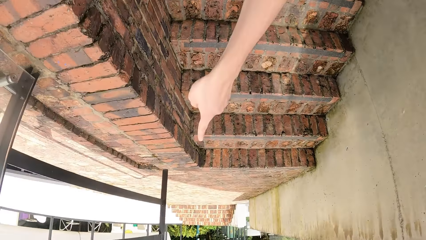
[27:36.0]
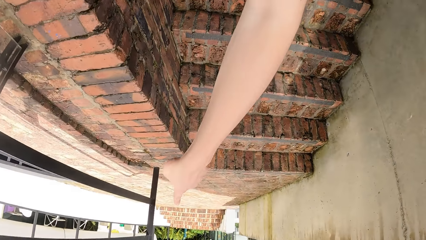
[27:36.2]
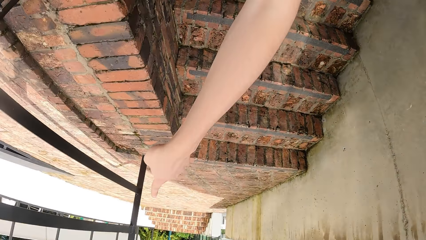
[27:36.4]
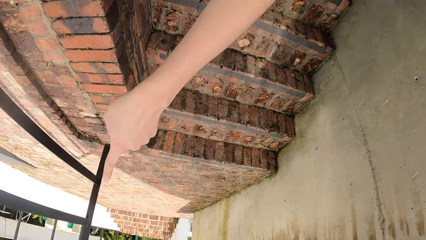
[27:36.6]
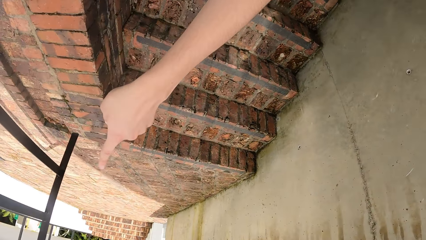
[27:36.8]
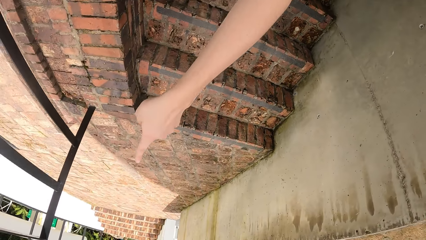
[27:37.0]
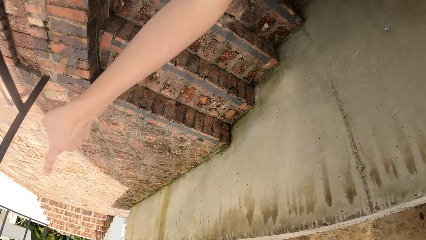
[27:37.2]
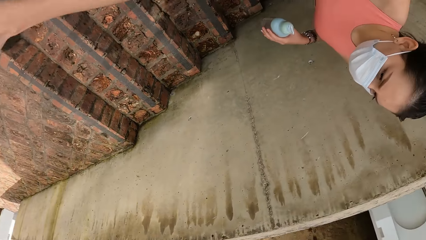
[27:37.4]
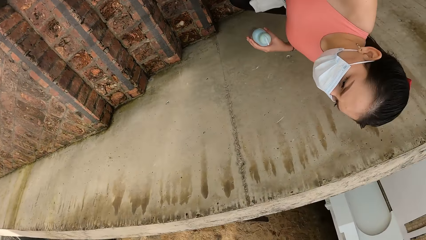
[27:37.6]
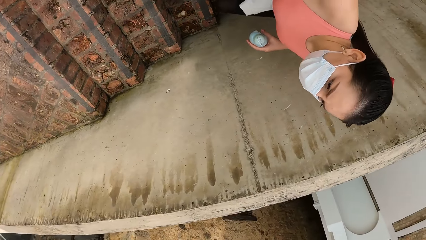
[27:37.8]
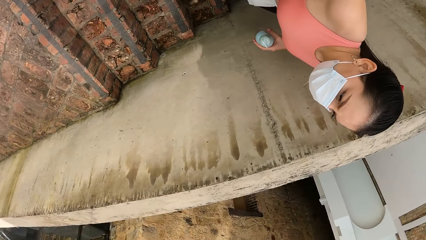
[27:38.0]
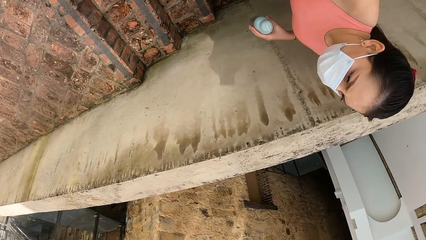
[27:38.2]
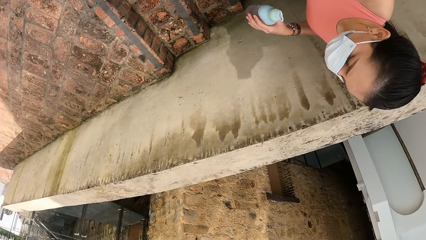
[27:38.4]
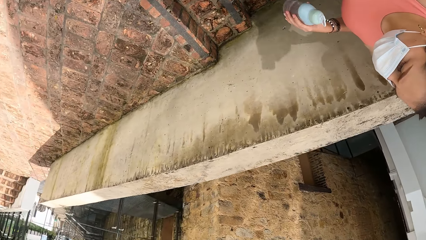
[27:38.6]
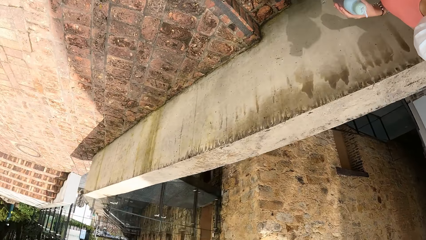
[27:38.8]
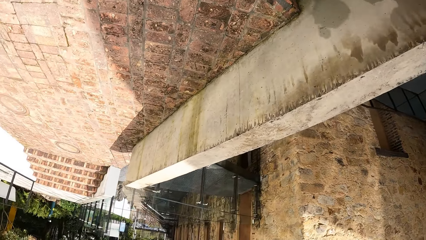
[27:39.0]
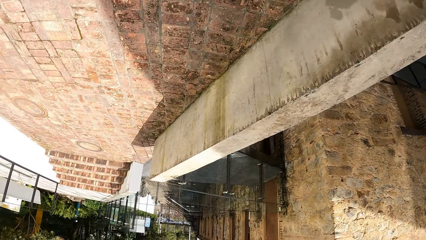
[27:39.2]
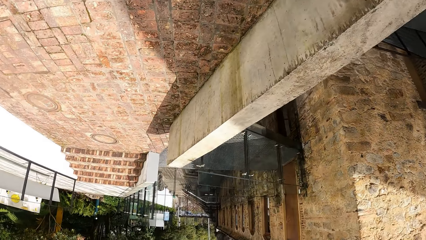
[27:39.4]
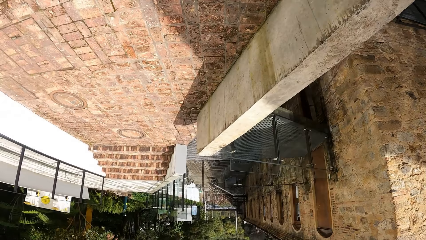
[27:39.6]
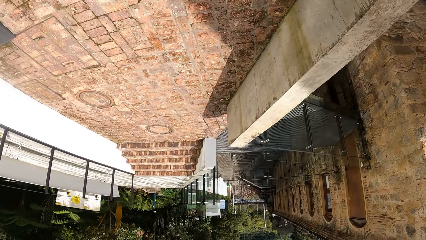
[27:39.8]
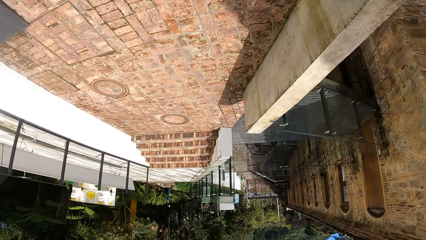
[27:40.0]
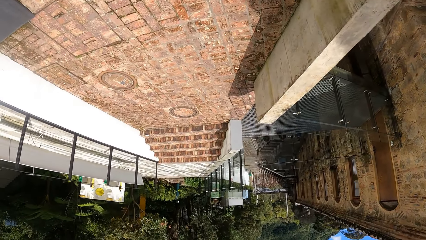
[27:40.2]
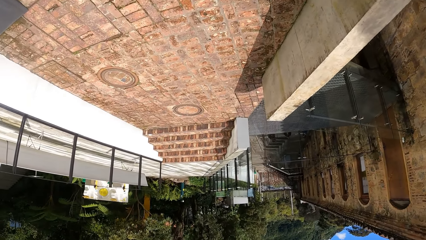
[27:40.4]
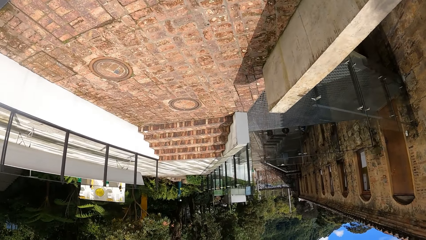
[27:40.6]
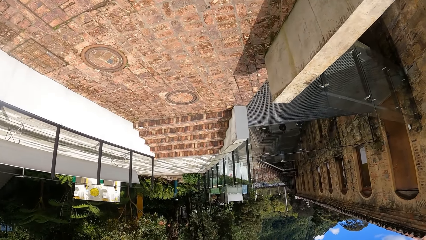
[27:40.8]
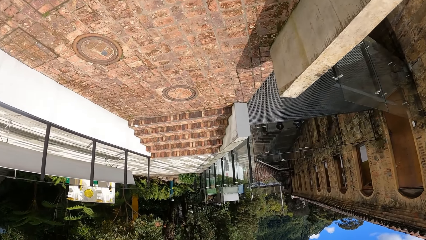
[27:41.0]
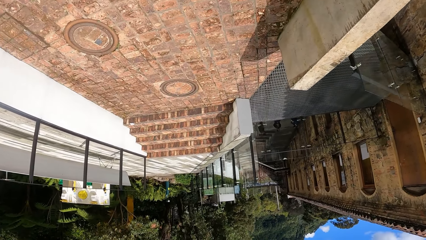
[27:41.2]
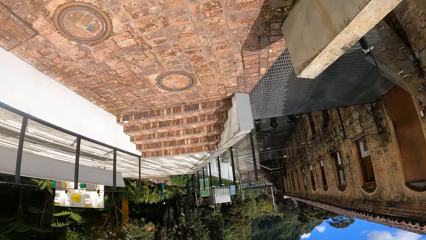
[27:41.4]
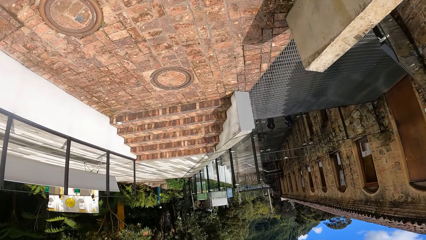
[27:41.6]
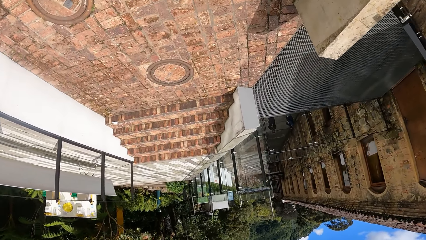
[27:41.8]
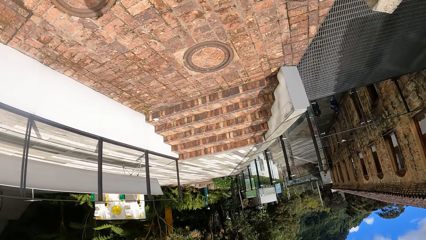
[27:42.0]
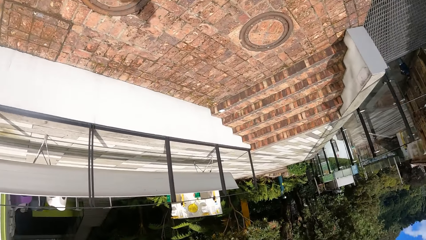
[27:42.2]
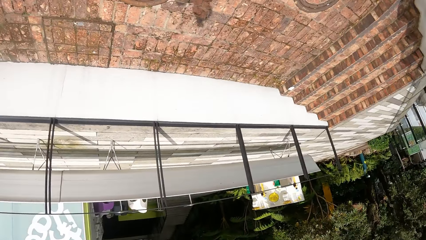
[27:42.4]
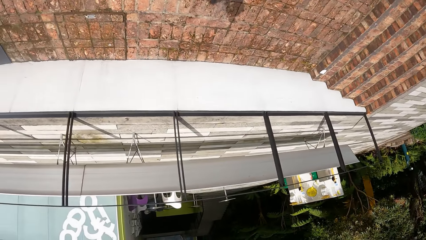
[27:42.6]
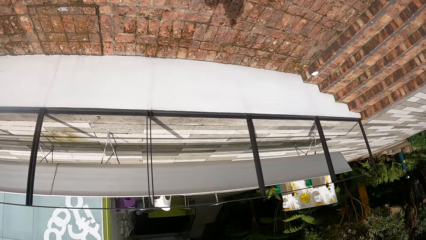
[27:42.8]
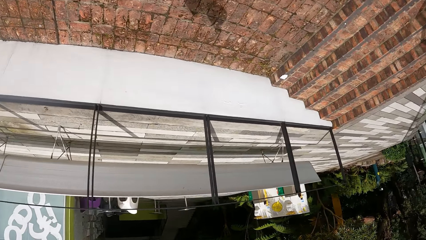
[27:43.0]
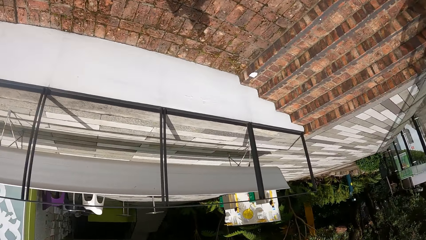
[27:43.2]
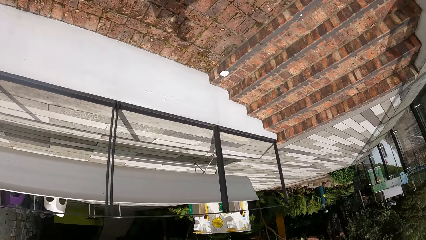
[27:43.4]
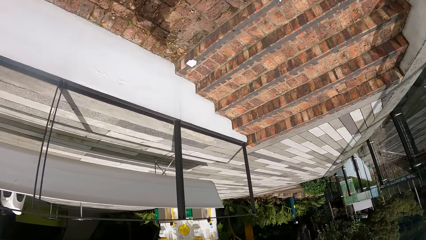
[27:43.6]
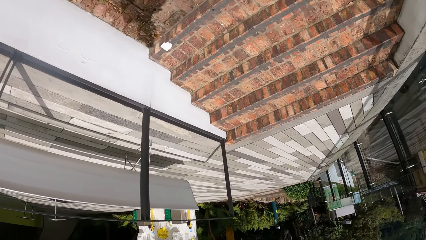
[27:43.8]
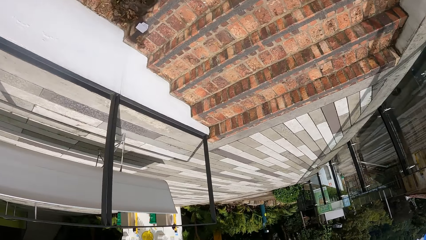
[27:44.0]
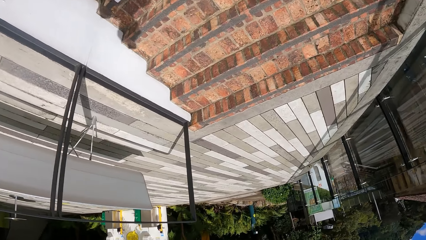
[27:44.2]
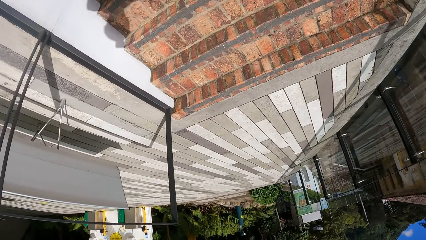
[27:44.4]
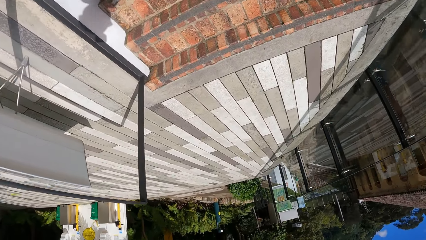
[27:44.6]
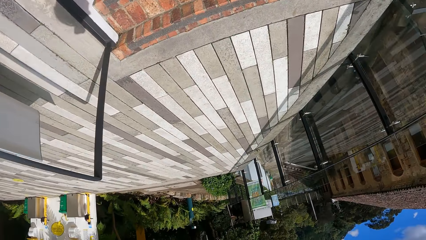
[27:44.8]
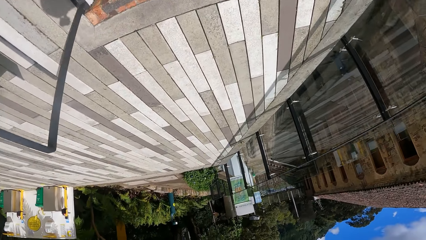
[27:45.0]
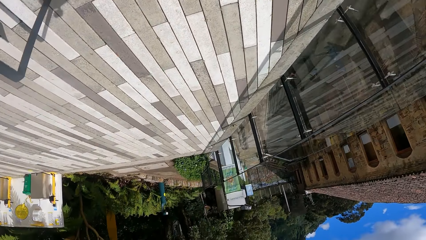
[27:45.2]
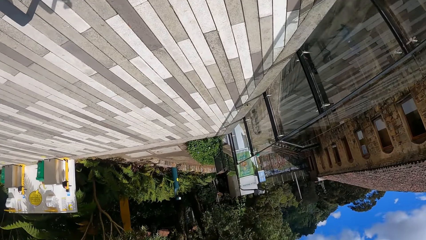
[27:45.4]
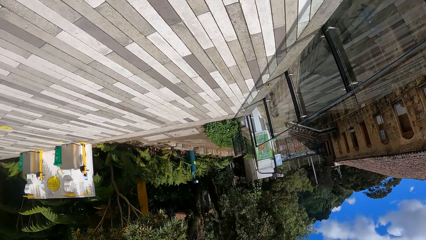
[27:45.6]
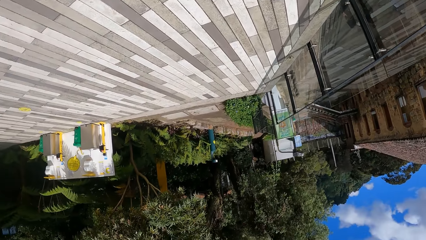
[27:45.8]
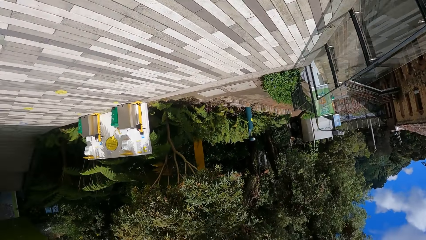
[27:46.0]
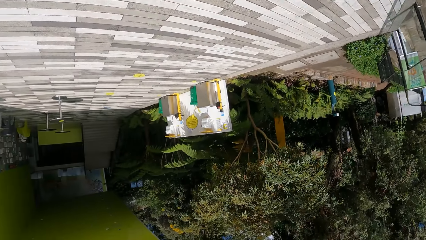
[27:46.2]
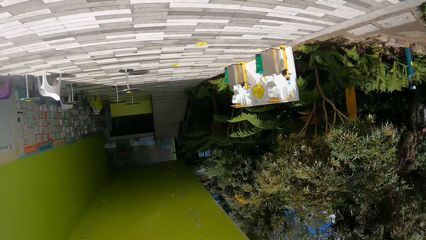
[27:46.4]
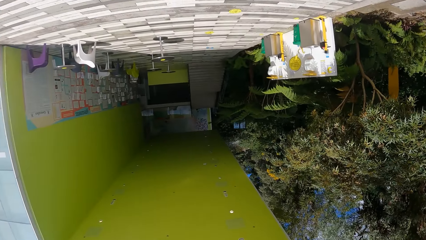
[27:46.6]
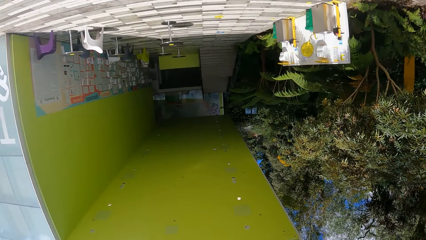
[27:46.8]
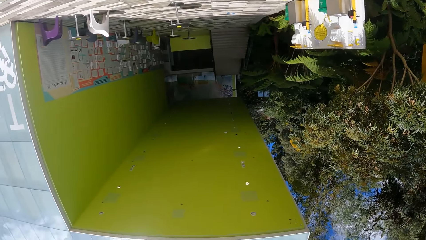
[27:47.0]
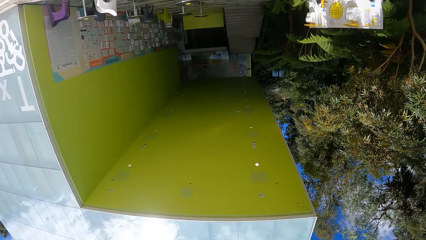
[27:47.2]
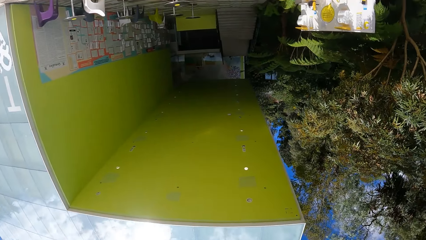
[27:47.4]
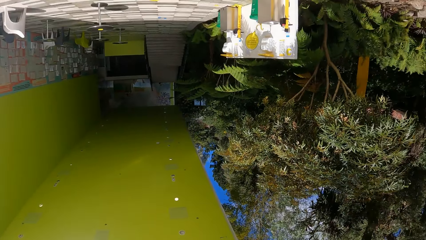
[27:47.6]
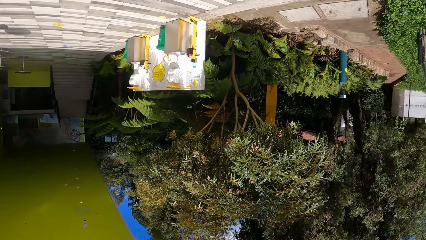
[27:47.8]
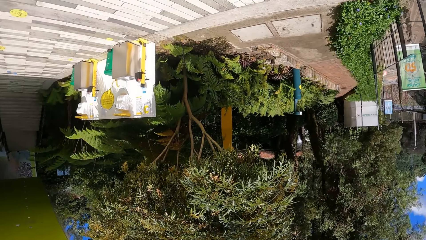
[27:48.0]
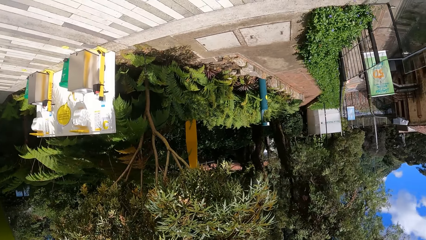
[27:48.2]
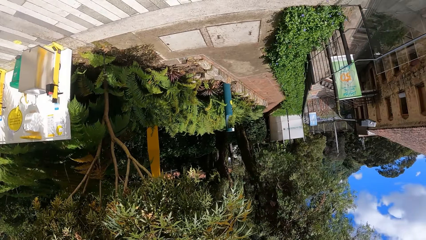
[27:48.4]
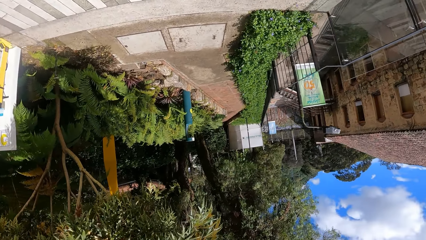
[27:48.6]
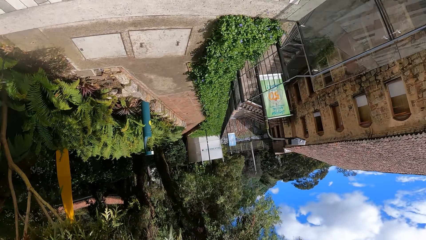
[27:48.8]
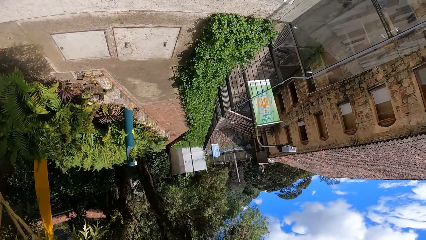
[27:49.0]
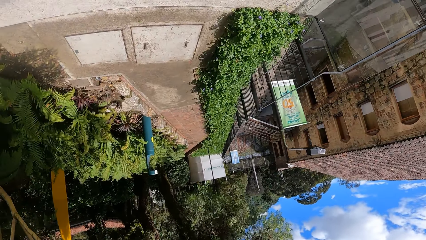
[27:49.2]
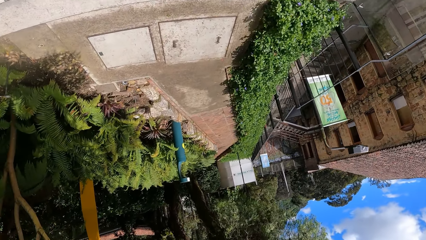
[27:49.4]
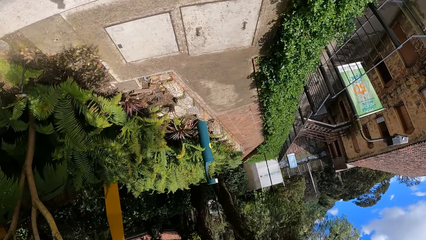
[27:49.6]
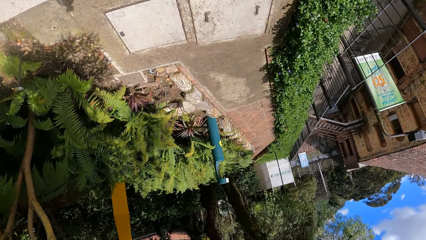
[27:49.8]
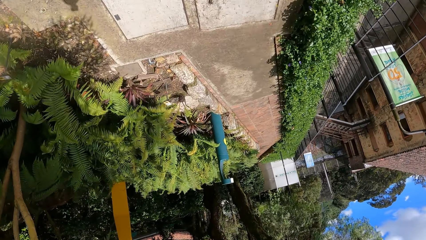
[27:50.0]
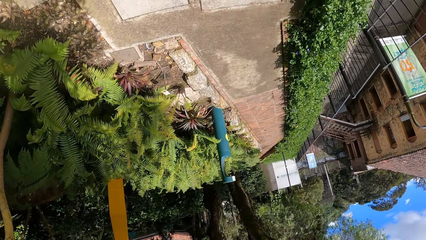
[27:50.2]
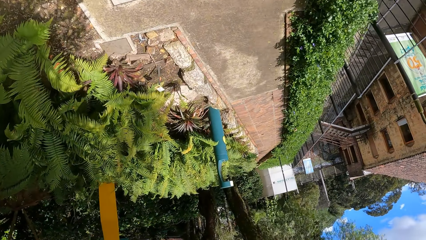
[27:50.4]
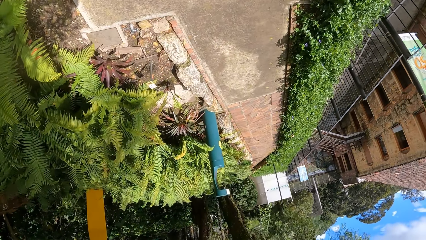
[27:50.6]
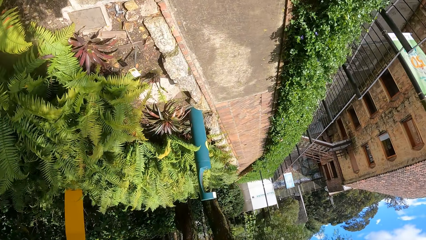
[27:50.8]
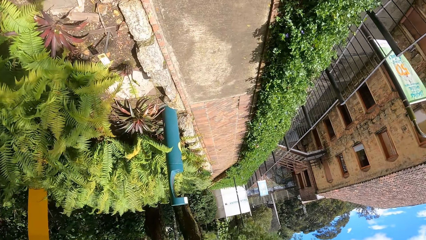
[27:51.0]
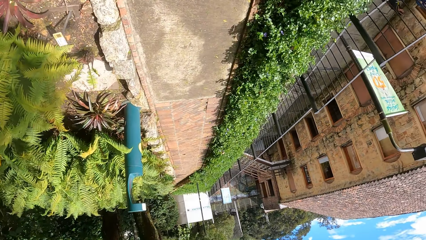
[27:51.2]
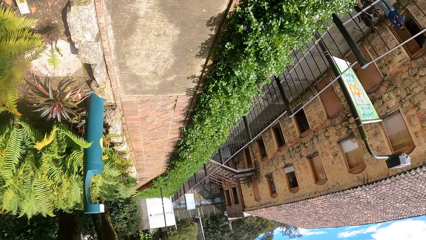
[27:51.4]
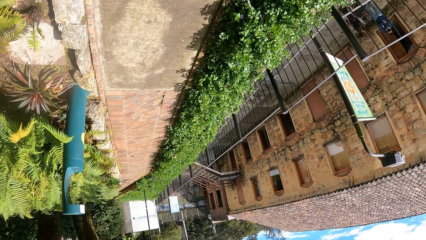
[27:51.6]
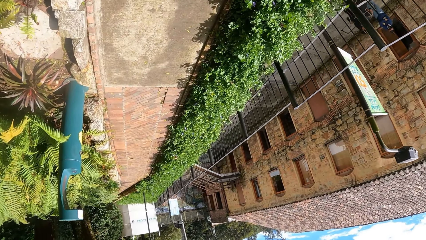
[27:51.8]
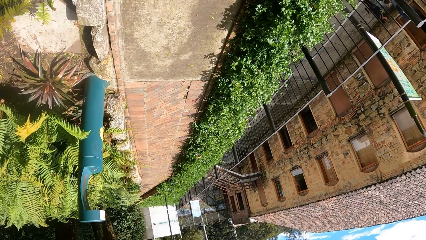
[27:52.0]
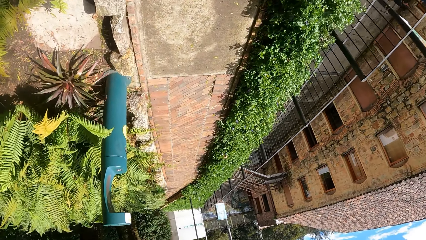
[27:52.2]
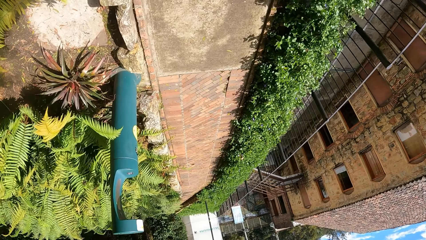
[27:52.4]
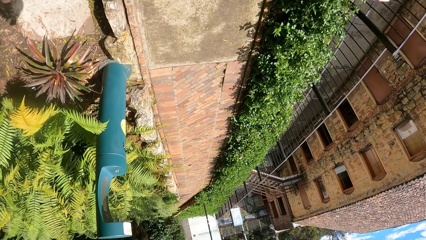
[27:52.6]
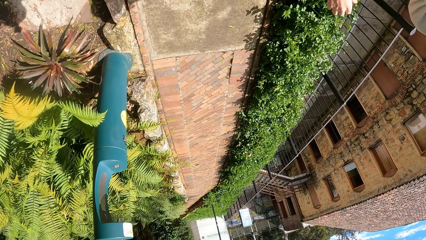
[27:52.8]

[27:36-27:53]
The camera wearer talks to a woman. They walk around the building.
